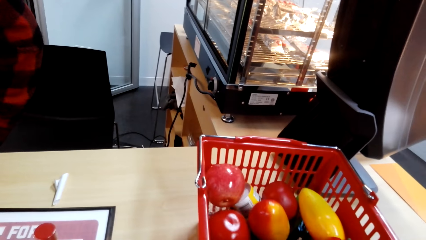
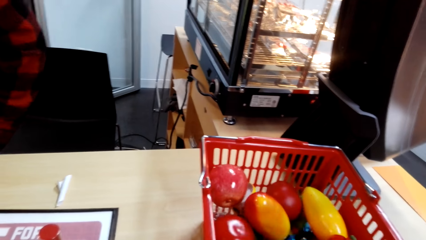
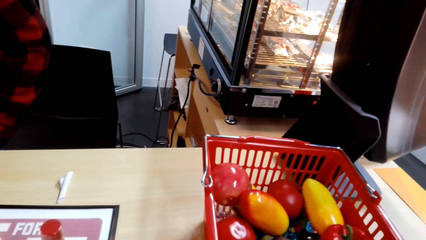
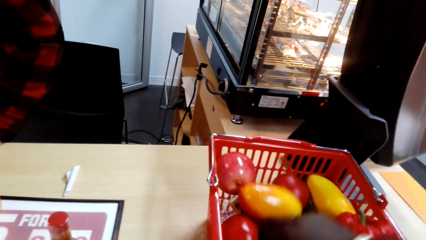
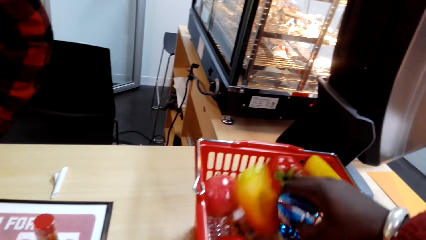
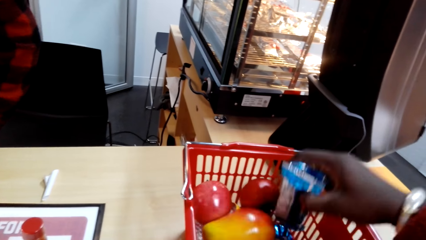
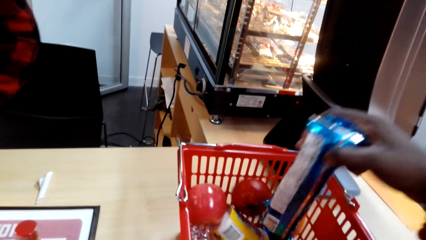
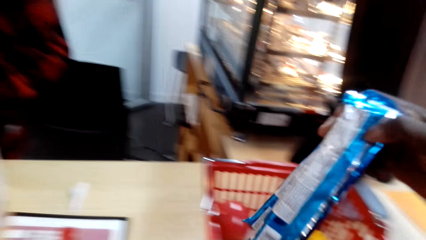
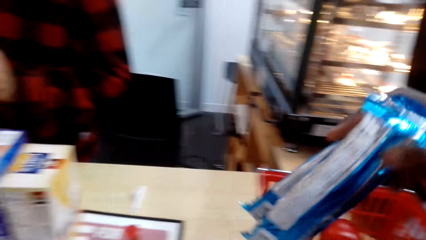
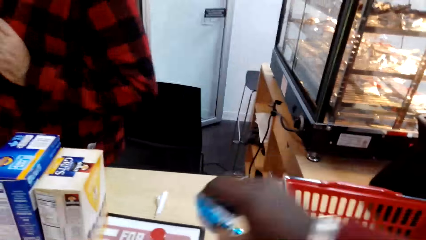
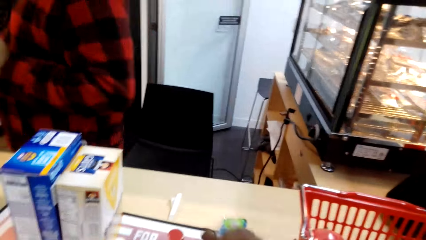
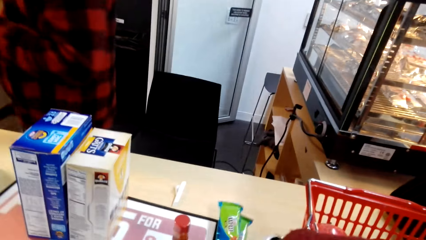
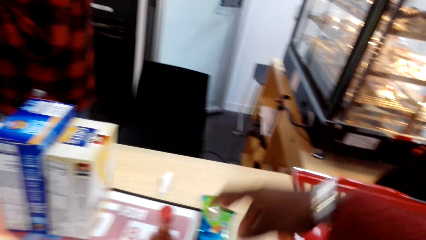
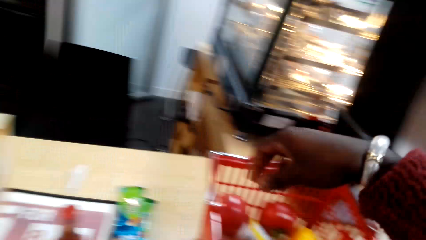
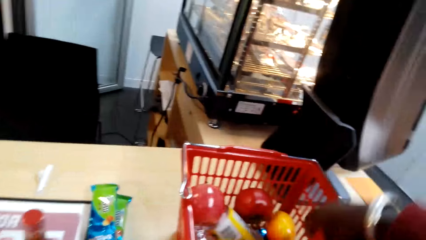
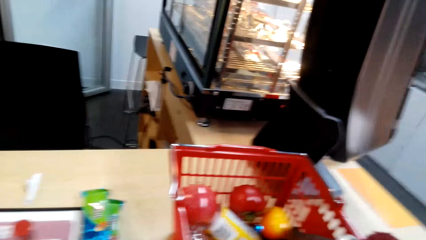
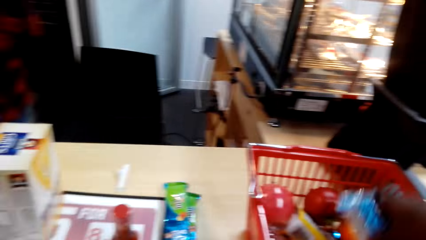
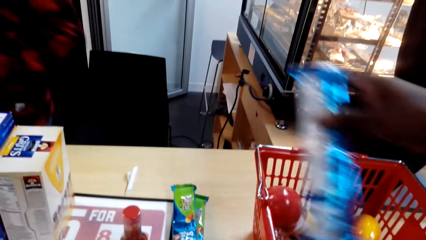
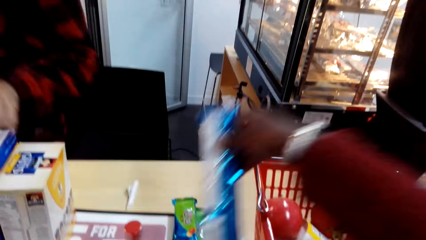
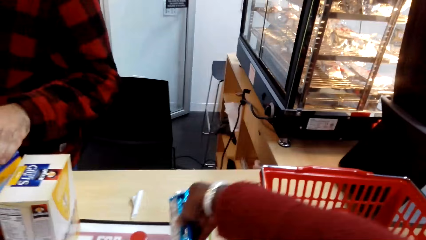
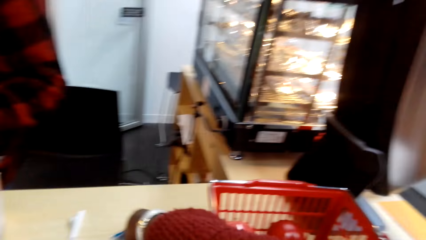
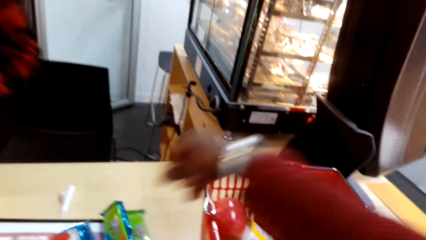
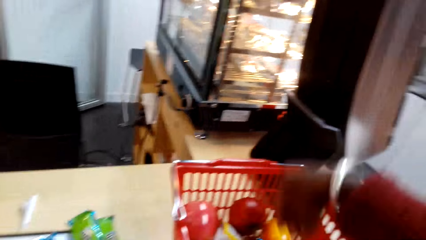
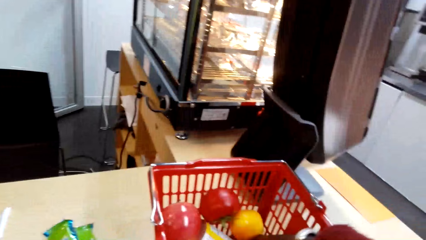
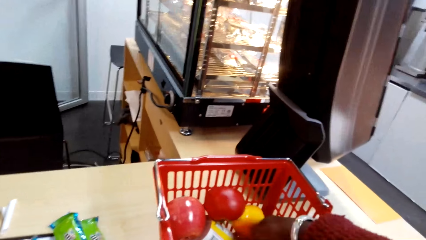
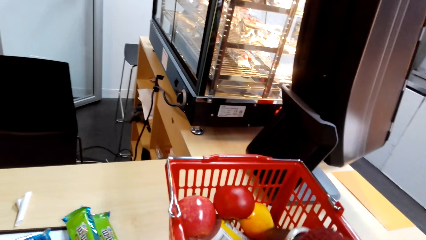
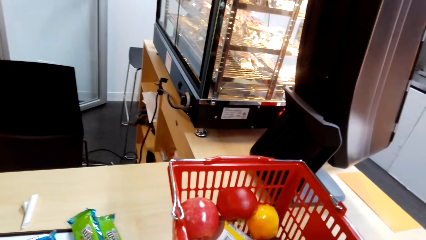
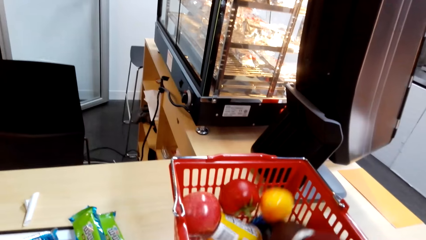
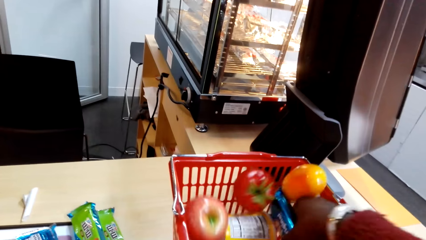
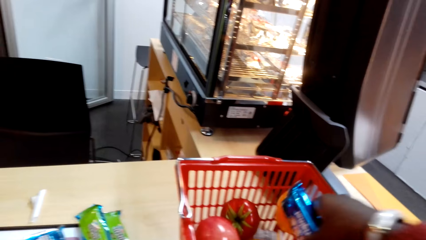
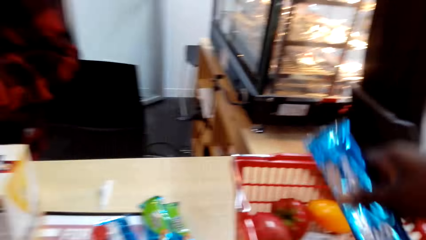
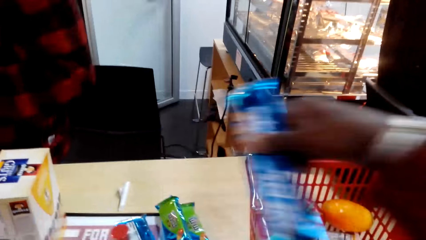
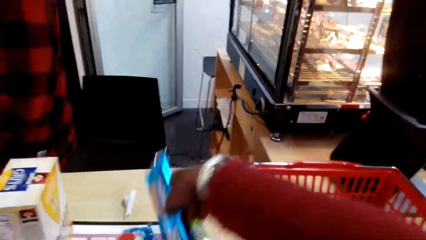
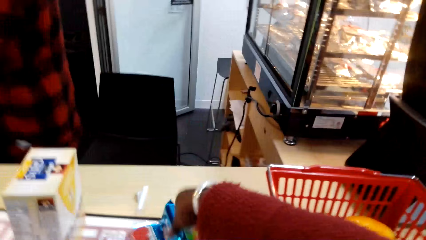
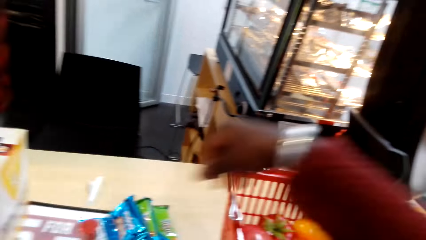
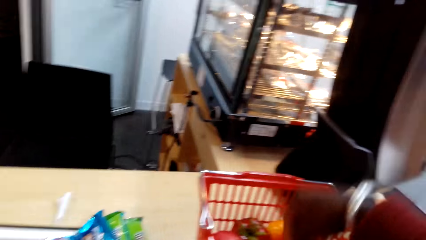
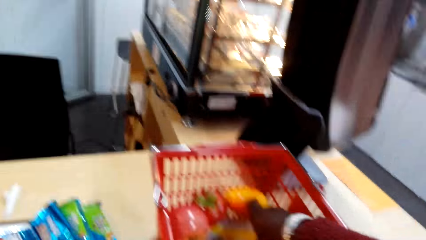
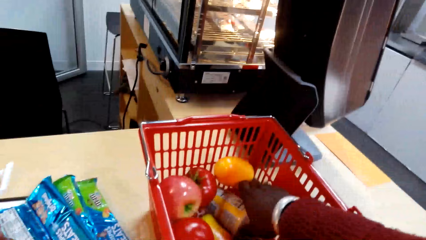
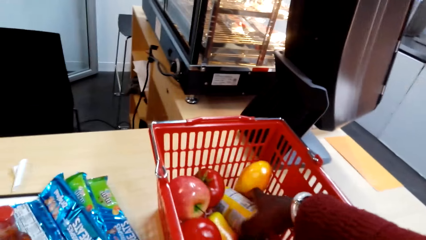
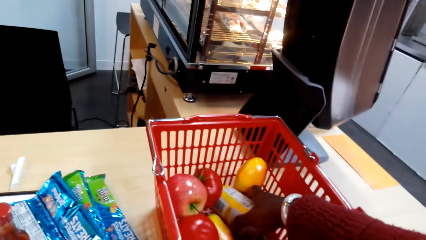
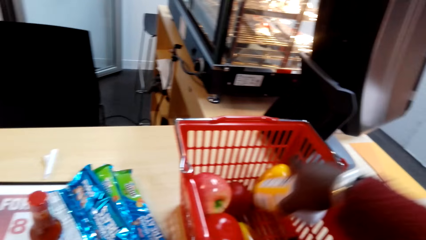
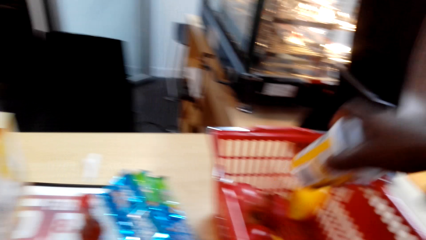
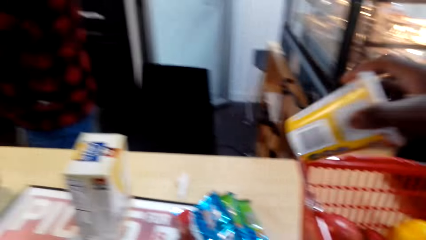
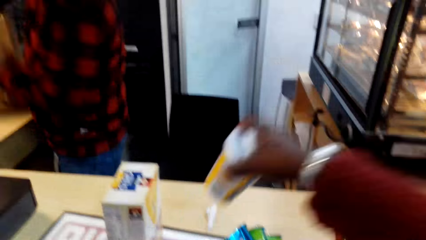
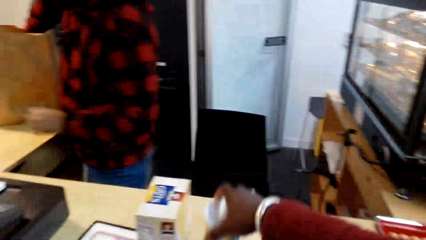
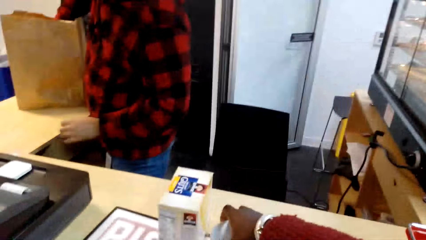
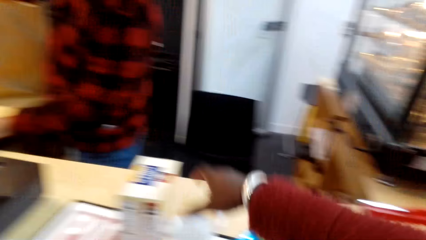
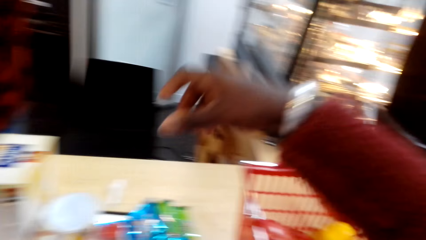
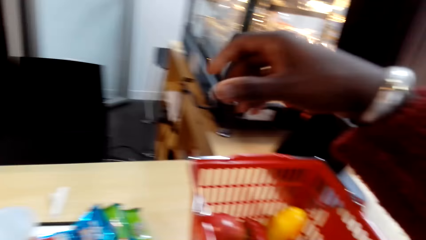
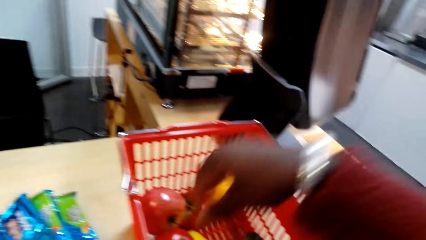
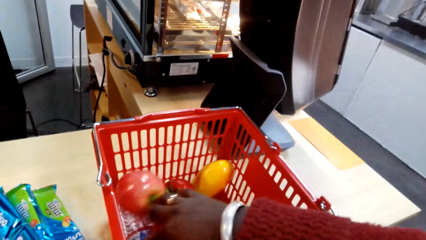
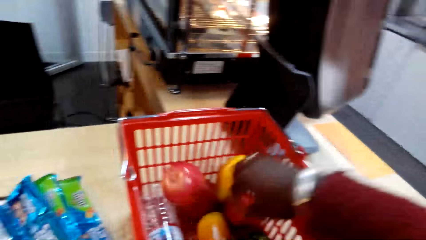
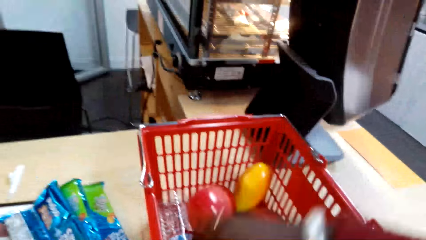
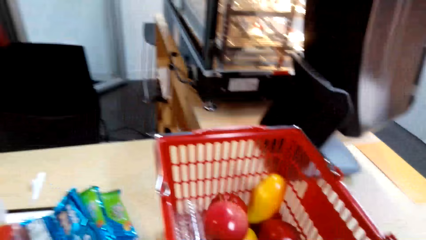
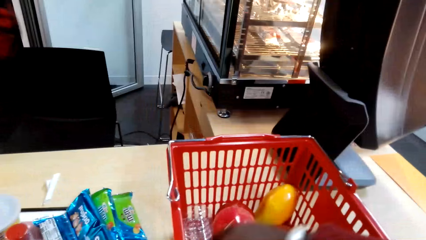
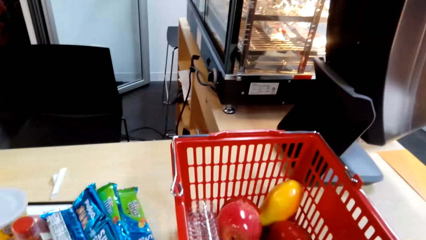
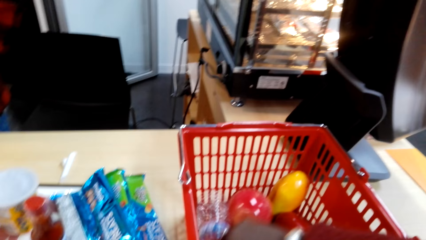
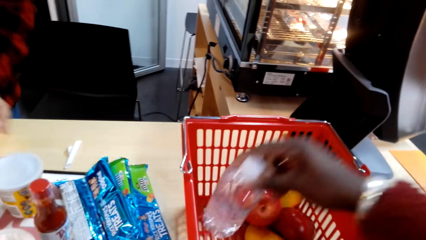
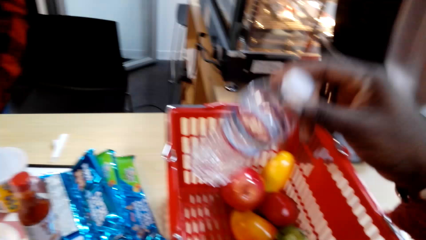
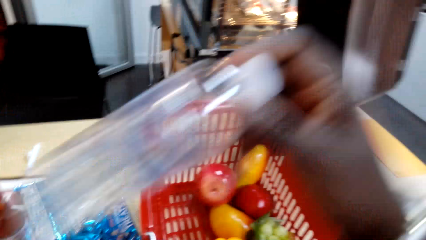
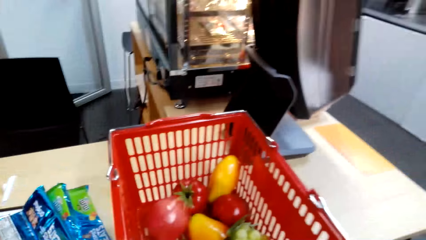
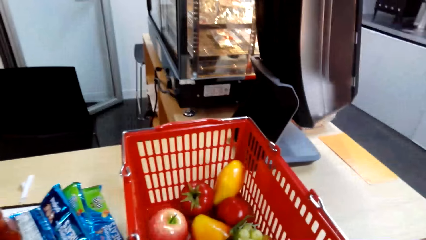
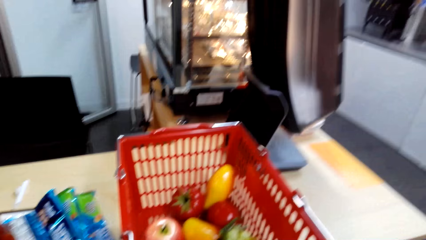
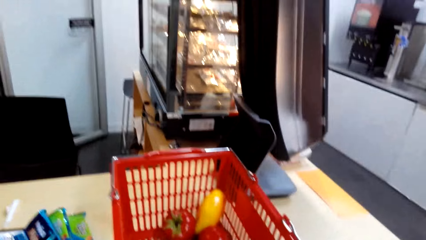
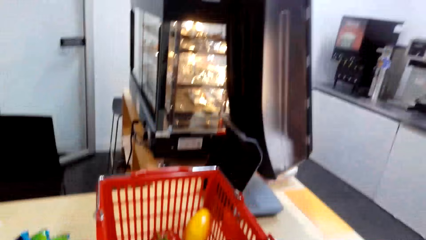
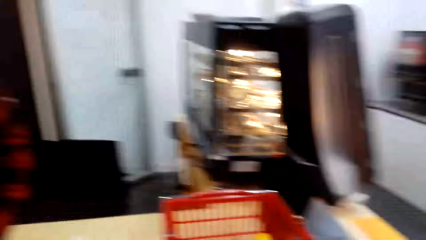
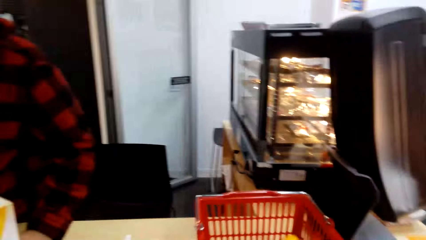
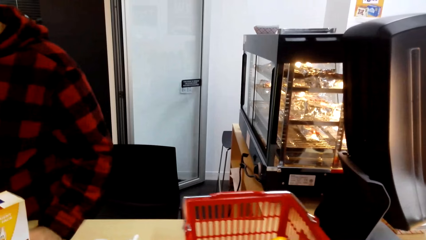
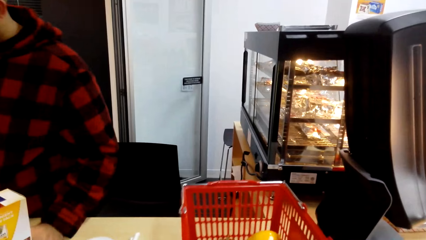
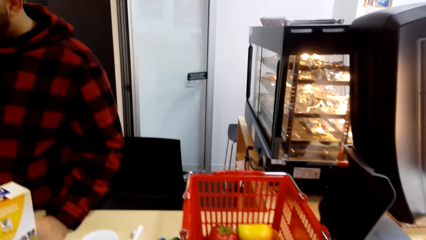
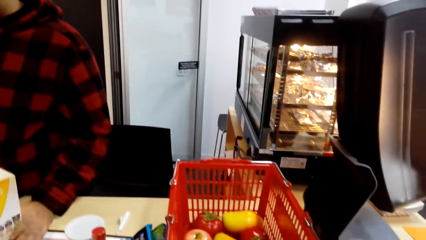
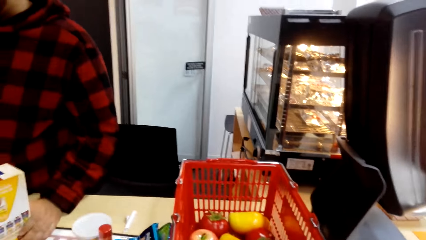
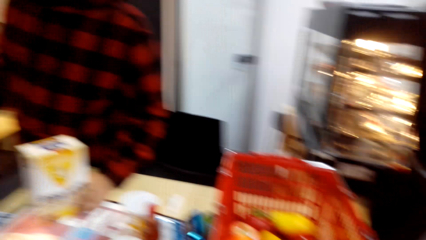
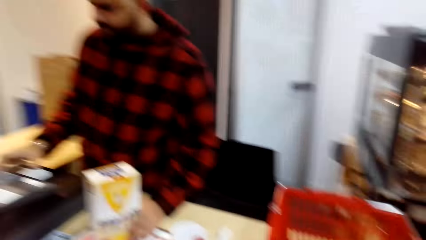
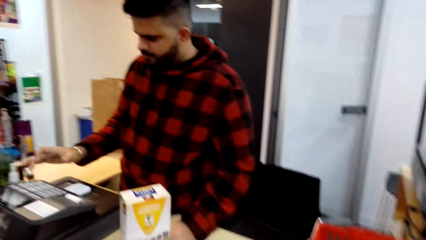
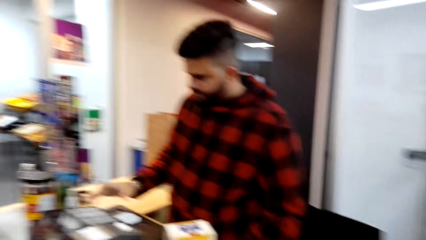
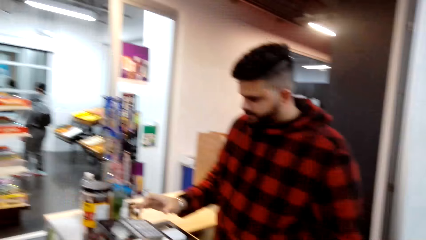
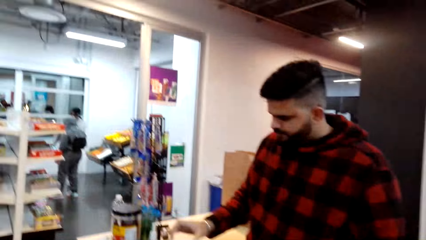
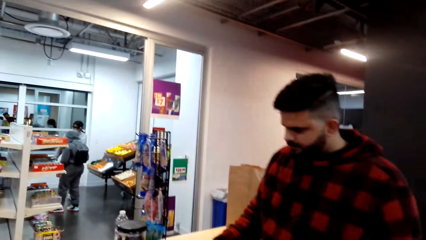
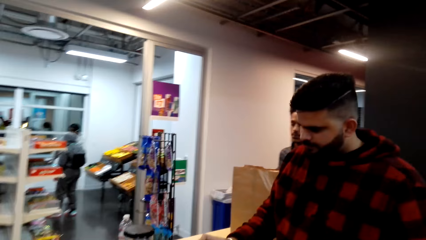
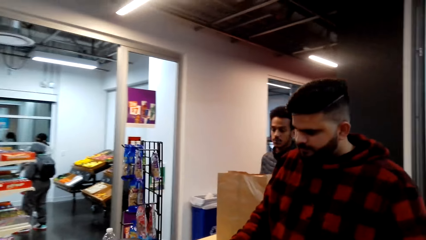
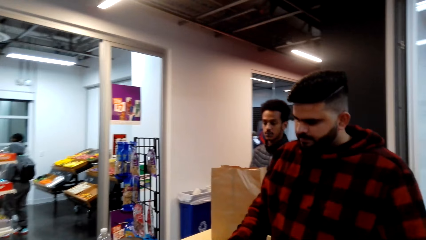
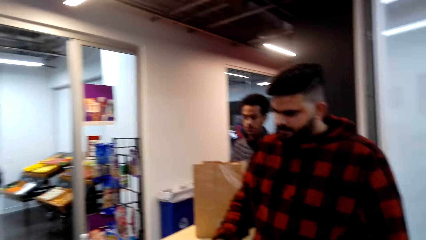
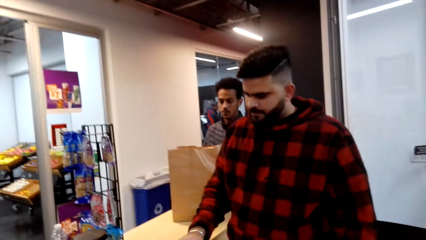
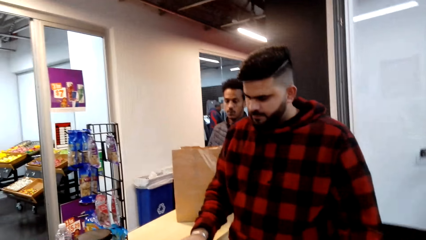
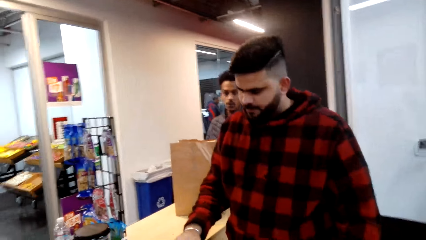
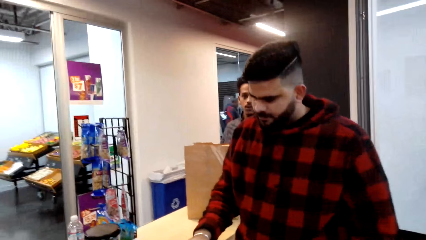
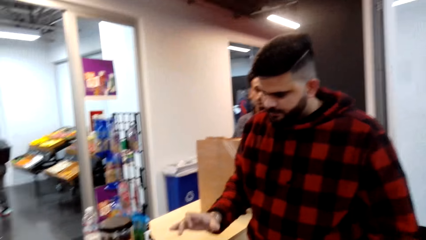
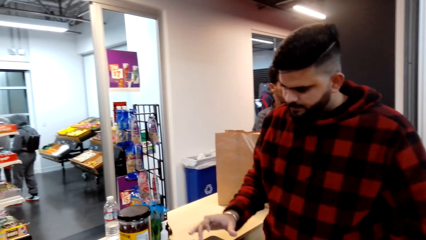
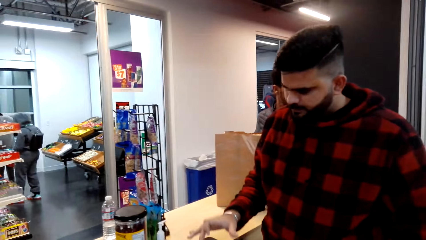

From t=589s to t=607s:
The camera wearer pulls something from the bucket. They lift something. They place the treats on the table. They pull back the right hand. They pull something from the bucket. They pull back the right hand. They pull something from the bucket. They place something on the table. They pull back the right hand. They pick something from the bucket. They place something on the table. They pull back the right hand. They push something on the bucket. They lift a bottle of water. They place the bottle on the table. They push the bucket. They look around. A man operates a machine.
